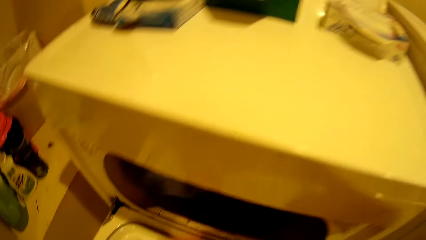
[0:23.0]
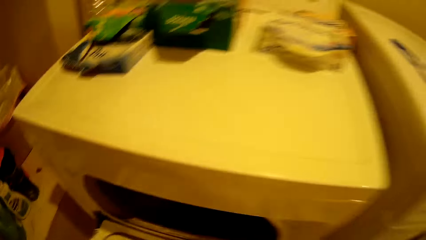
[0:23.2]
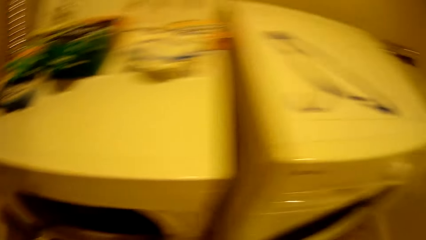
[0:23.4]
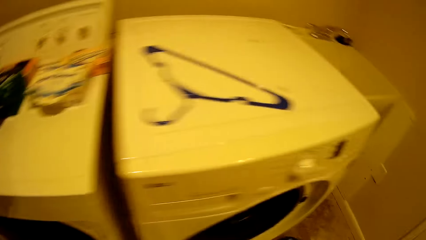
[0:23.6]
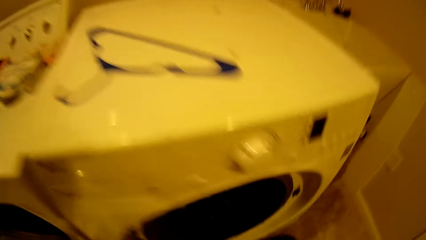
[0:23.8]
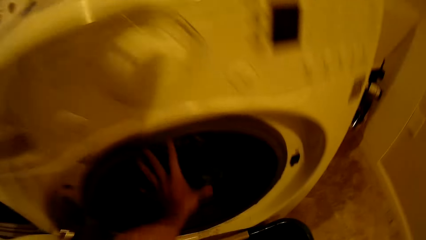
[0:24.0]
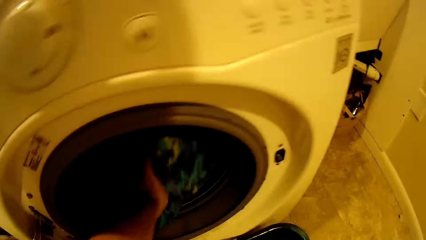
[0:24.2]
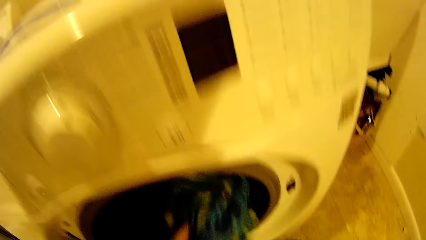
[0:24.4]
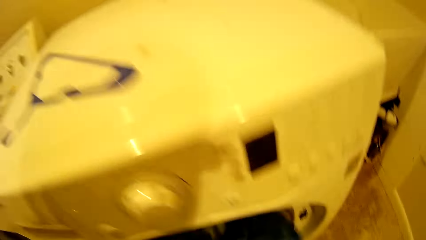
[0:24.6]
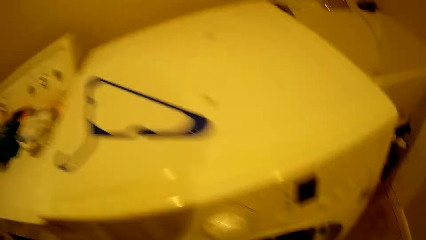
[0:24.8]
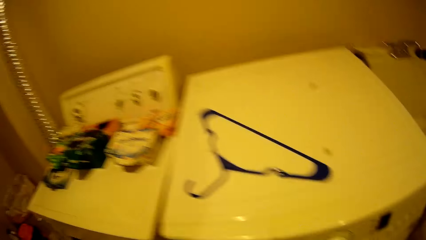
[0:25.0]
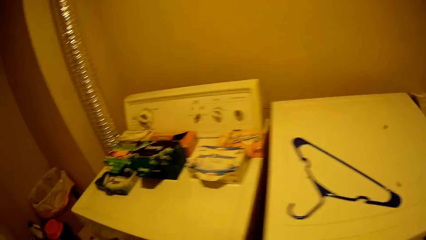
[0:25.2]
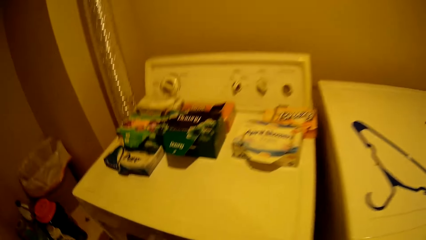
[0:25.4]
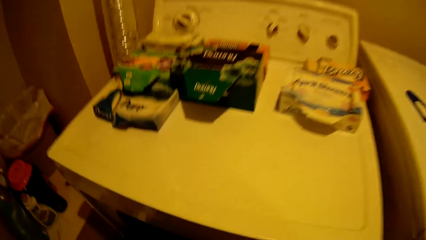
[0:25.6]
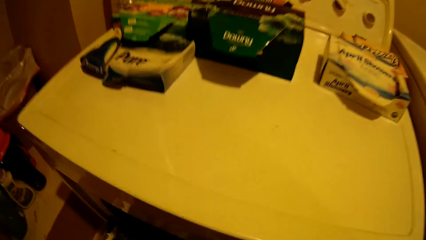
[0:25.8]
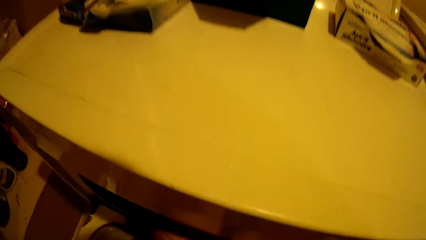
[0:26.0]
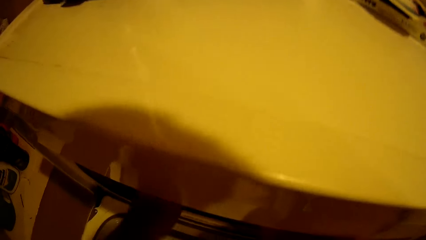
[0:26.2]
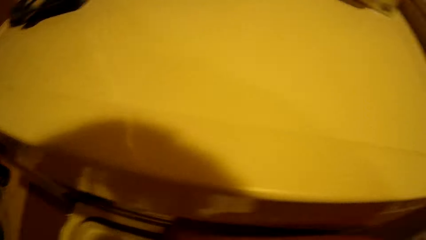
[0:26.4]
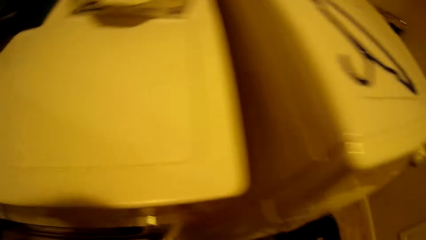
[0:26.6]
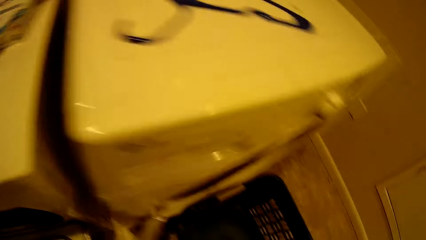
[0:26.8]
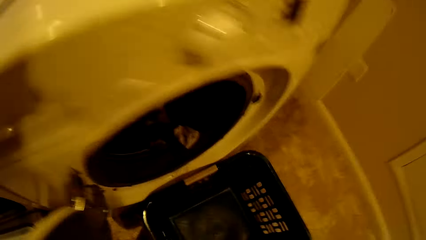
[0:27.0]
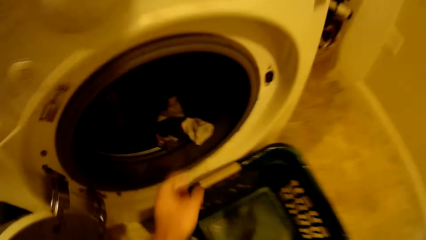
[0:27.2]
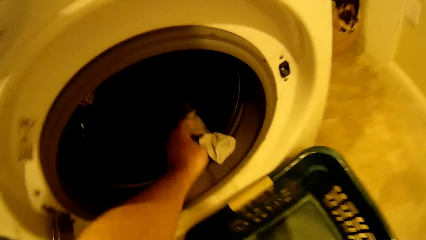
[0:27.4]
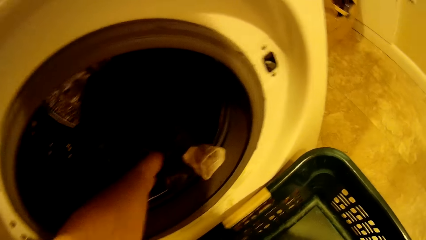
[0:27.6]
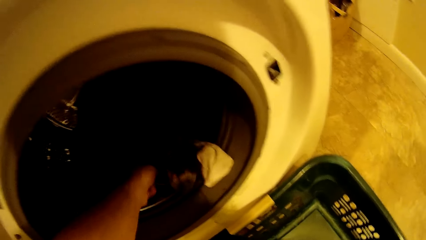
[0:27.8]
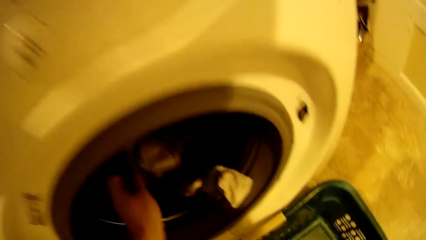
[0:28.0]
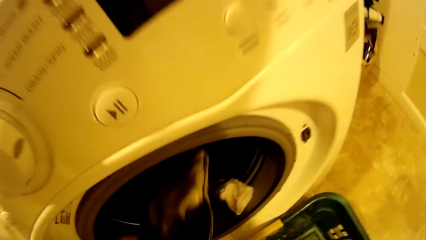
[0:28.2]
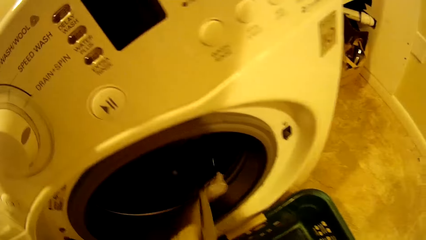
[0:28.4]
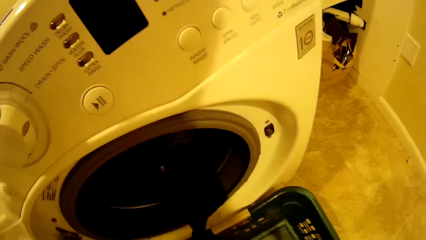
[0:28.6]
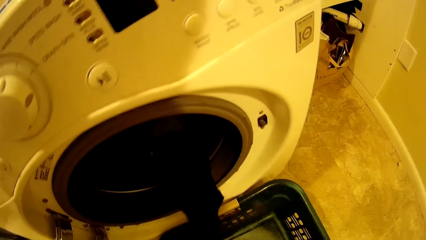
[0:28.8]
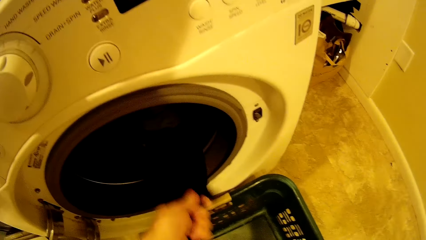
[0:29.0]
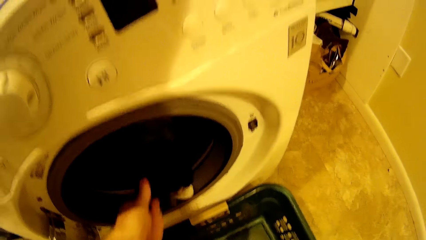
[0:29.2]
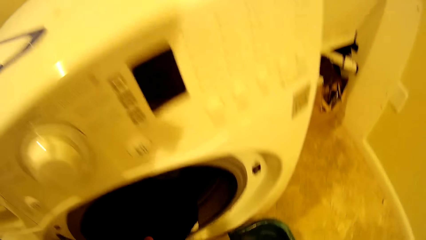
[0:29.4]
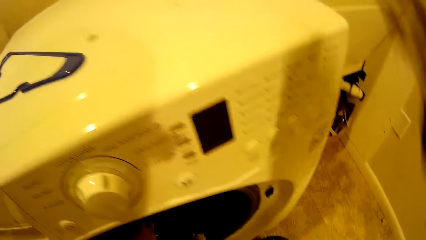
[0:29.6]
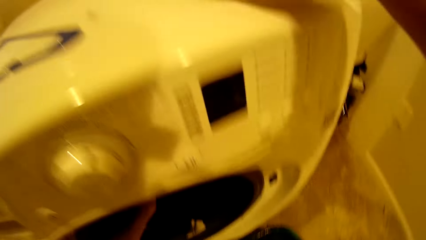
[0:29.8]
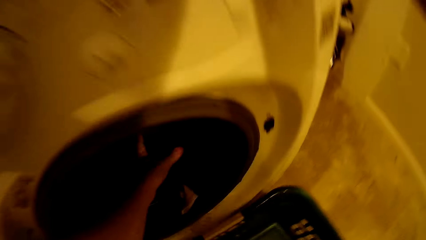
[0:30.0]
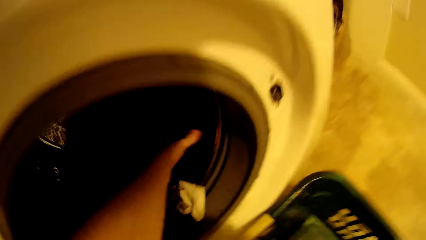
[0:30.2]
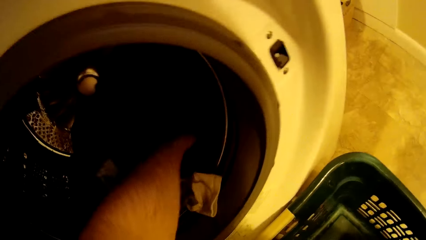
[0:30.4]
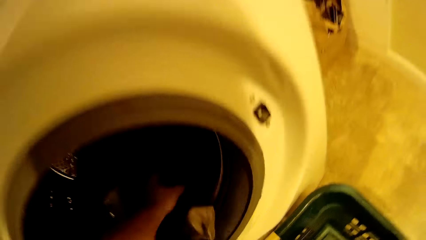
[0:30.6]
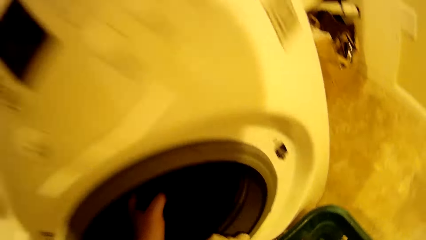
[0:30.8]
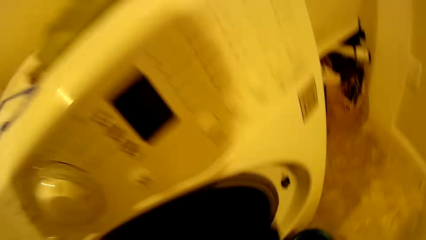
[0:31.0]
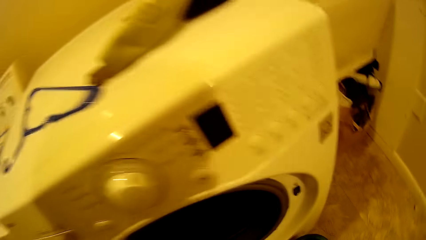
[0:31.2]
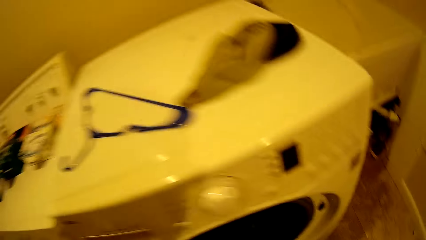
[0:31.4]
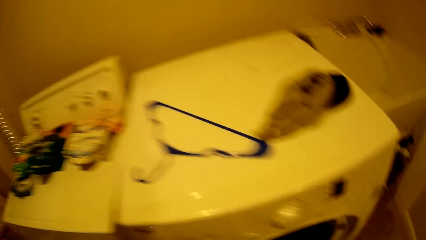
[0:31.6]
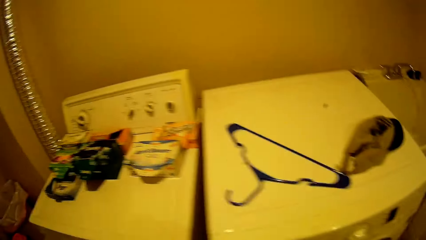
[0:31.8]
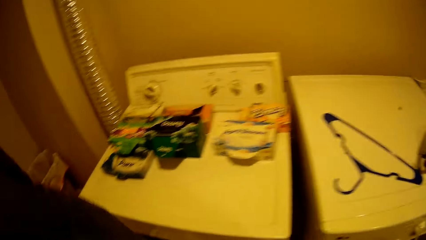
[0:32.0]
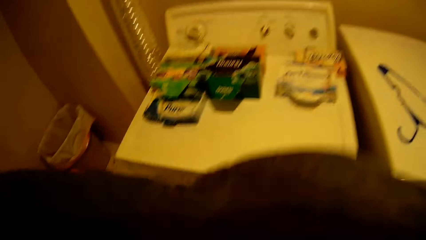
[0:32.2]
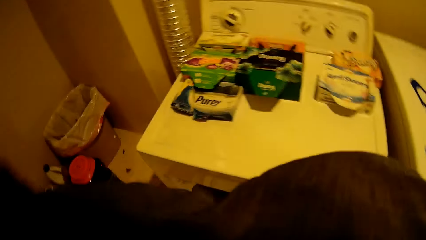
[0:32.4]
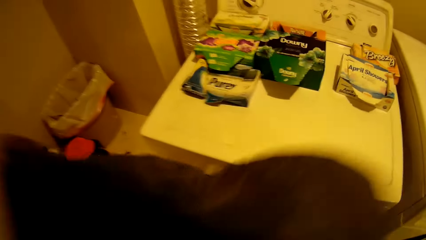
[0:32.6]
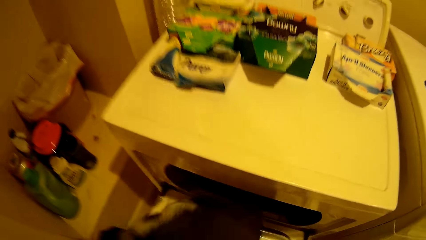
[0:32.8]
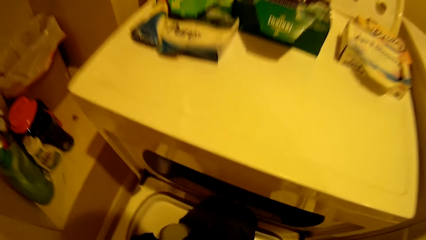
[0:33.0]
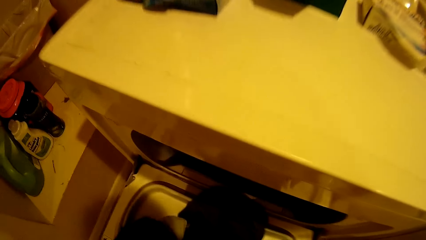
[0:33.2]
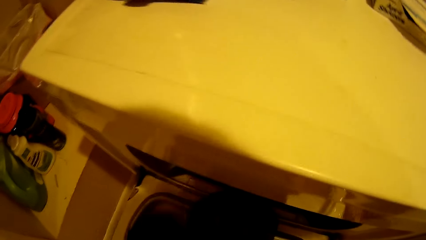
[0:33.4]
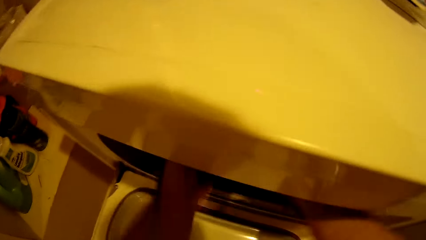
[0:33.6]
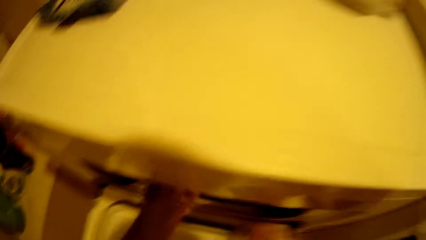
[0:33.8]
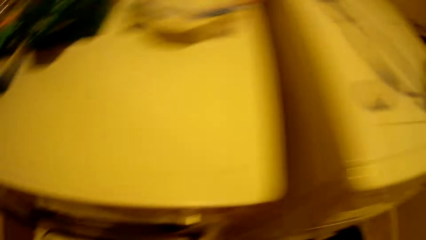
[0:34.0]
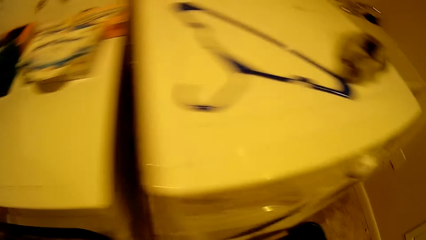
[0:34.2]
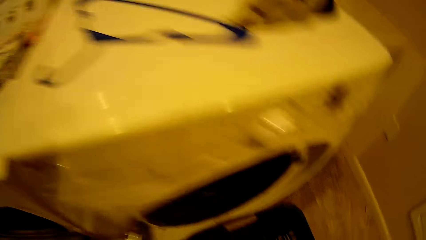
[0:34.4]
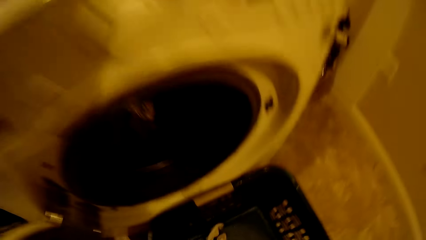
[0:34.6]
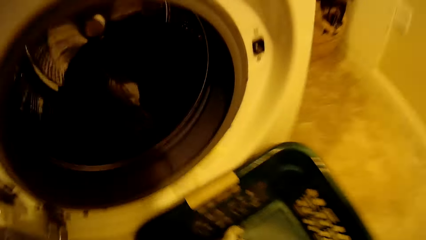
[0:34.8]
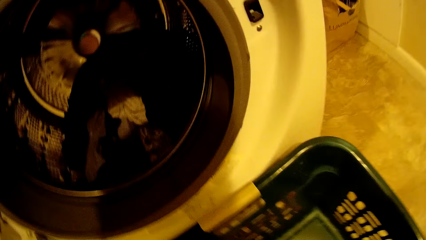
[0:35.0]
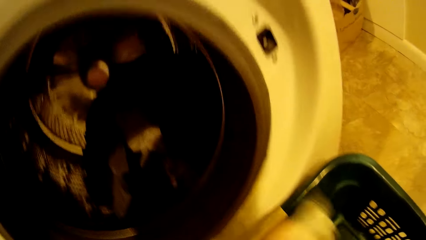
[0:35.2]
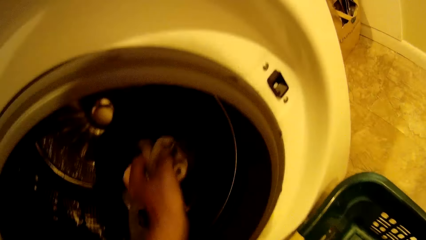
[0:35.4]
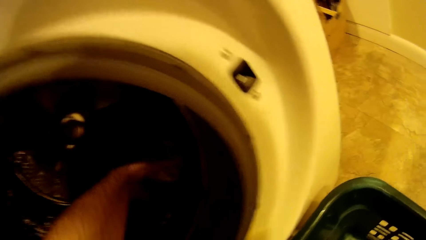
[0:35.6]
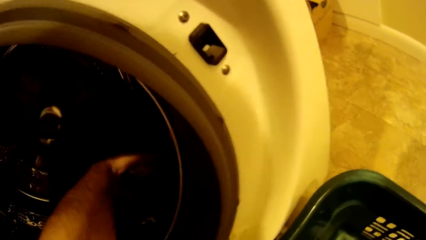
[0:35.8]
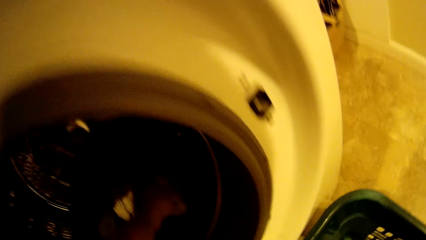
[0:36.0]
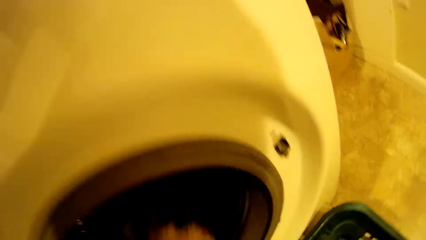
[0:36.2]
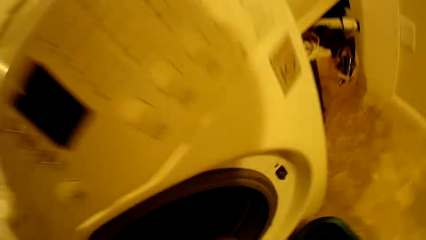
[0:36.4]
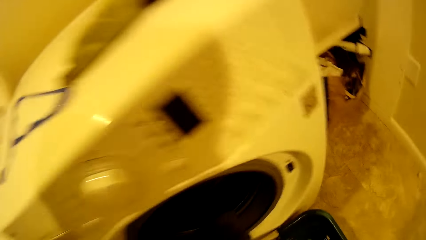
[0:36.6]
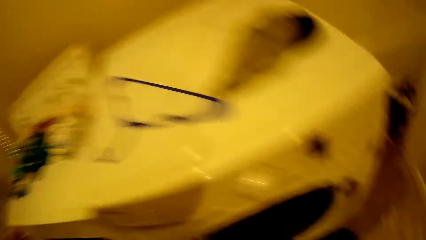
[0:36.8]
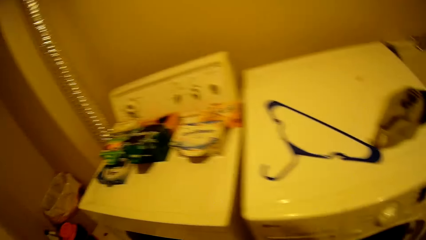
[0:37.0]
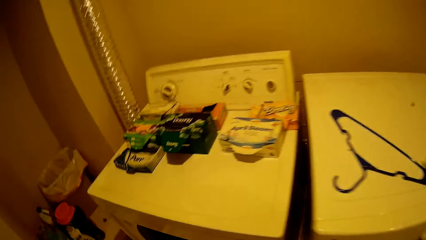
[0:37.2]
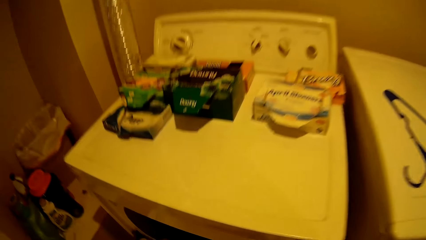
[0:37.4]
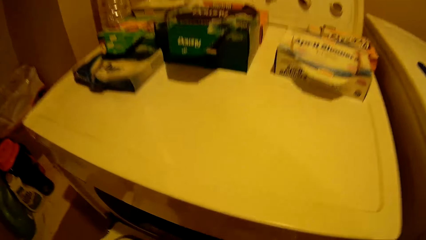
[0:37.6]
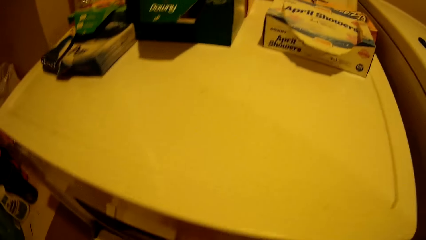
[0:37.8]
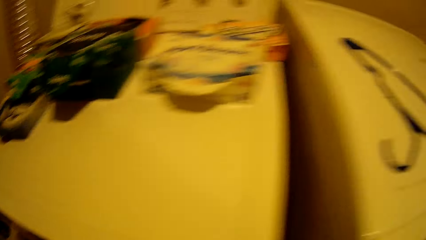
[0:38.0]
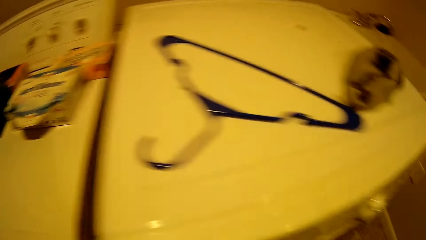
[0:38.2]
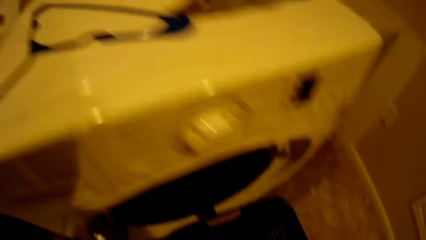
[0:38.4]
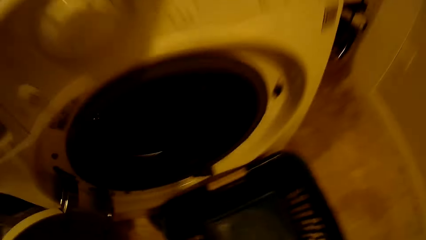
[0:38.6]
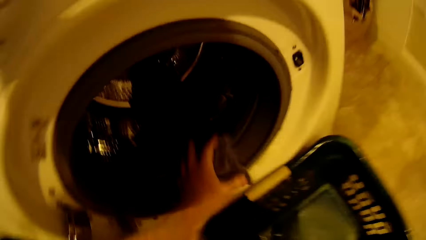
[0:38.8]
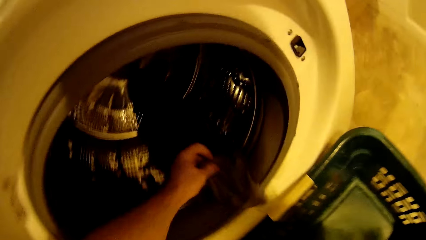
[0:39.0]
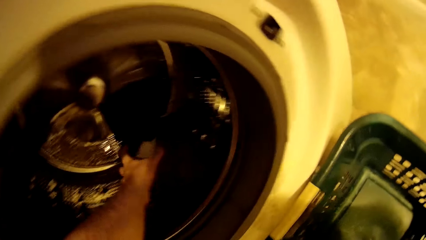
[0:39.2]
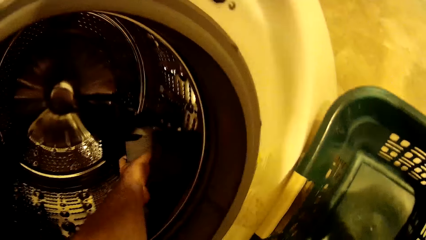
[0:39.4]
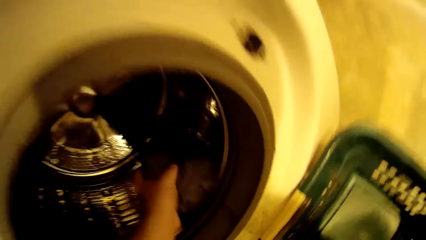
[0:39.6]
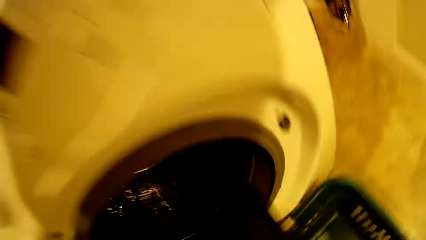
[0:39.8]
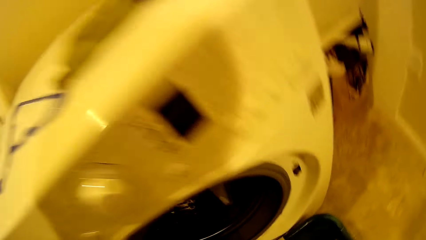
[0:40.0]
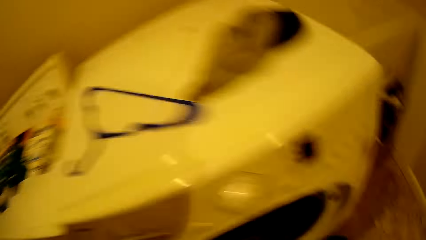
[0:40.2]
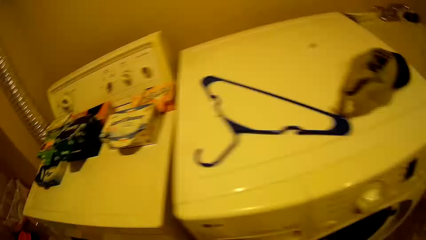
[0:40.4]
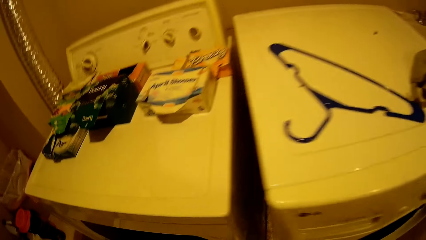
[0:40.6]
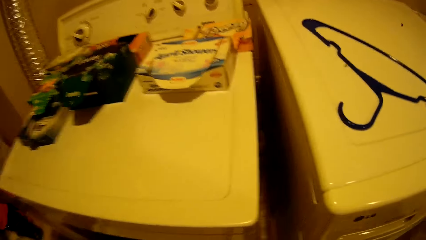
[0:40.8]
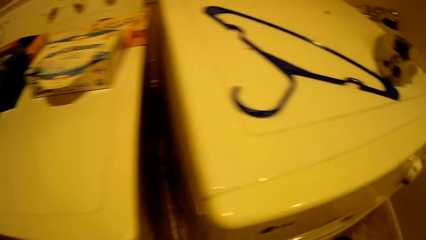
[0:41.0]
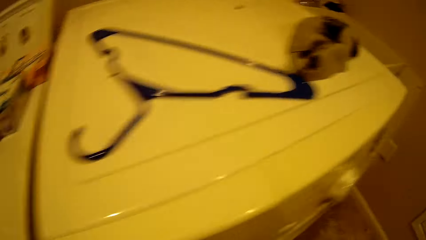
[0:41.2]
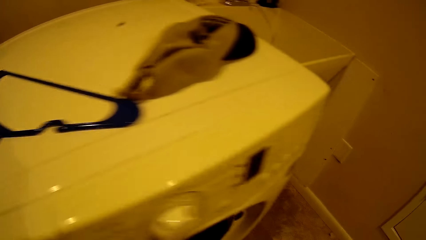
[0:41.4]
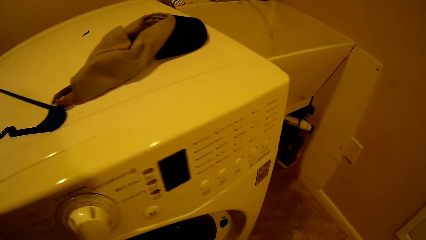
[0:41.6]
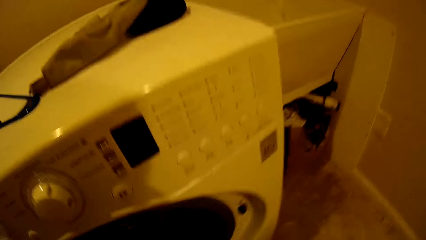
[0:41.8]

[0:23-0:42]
The camera wearer picks clothes from the cleaning machine. They place the cloth in the washing machine. They hold a cap. They pick clothes from the cleaning machine. They place the cap on the washing machine. They pick a cloth, unfold the cloth, drop the cloth on the washing machine and place the cloth in the washing machine. They pick clothes from the cleaning machine. They place the cloth in the washing machine. They pick clothes from the cleaning machine. They place the clothes in the basket. They walk. They place the cloth in the washing machine.
